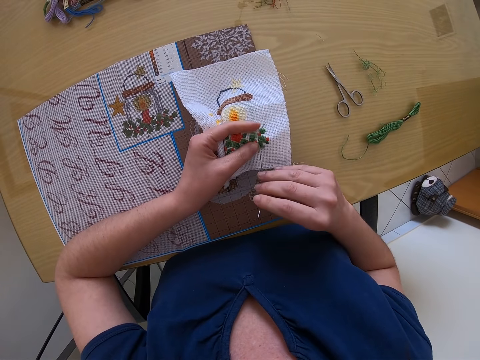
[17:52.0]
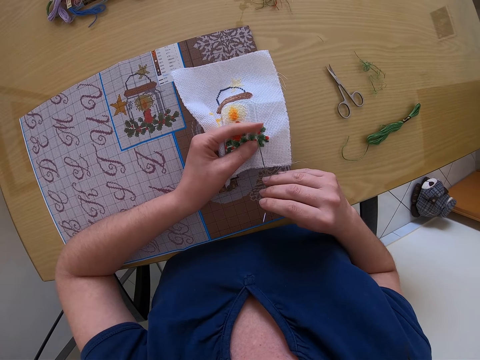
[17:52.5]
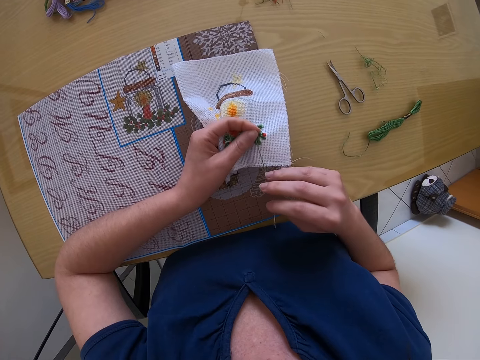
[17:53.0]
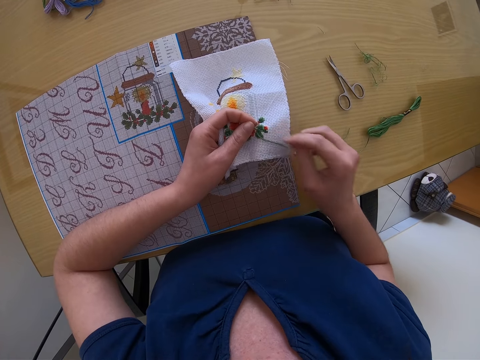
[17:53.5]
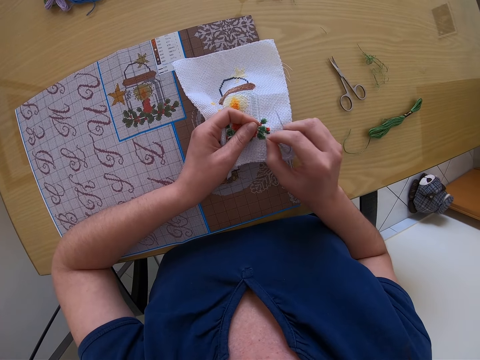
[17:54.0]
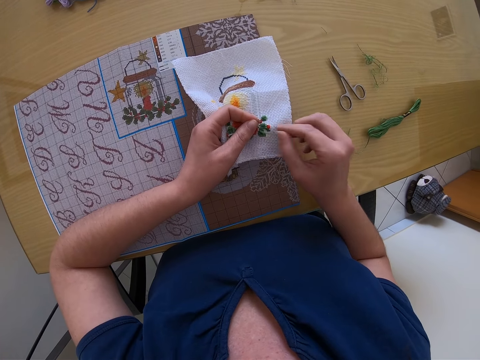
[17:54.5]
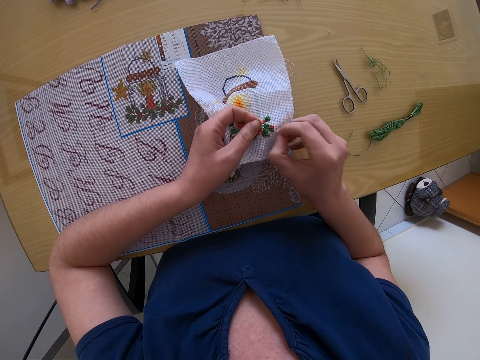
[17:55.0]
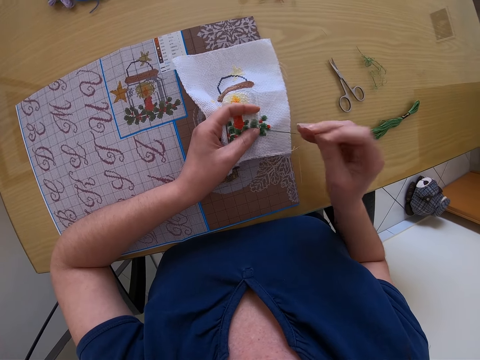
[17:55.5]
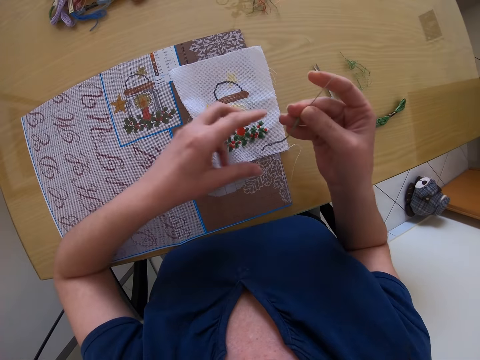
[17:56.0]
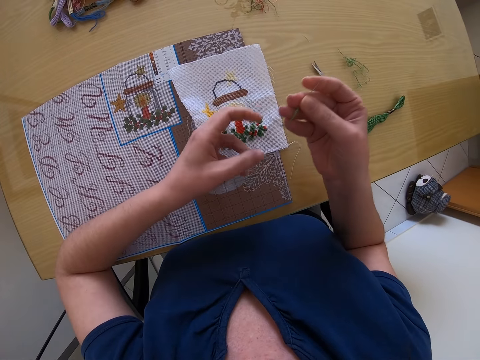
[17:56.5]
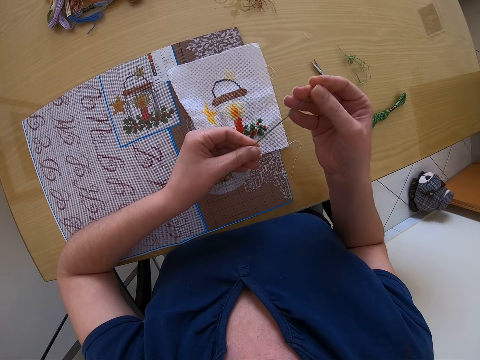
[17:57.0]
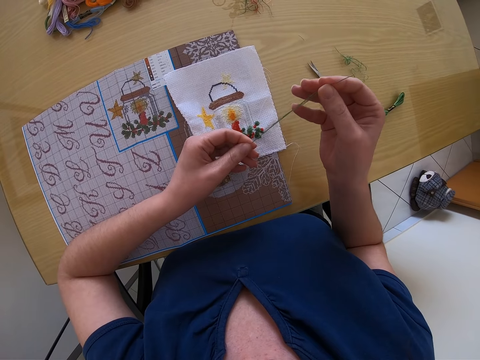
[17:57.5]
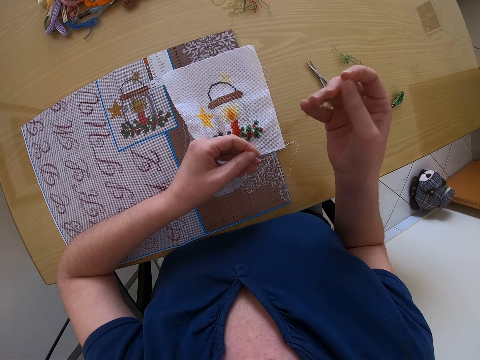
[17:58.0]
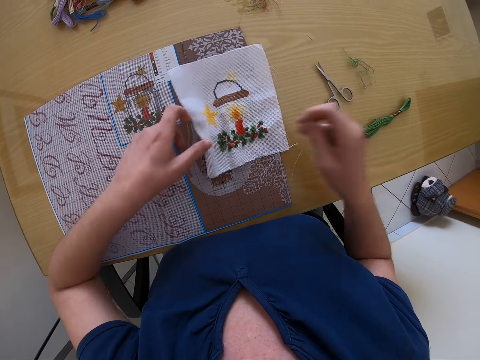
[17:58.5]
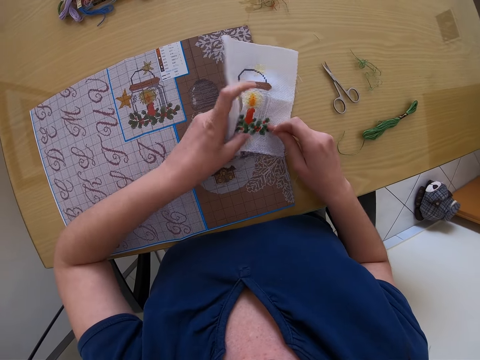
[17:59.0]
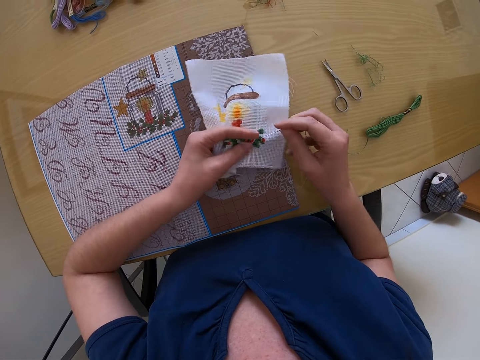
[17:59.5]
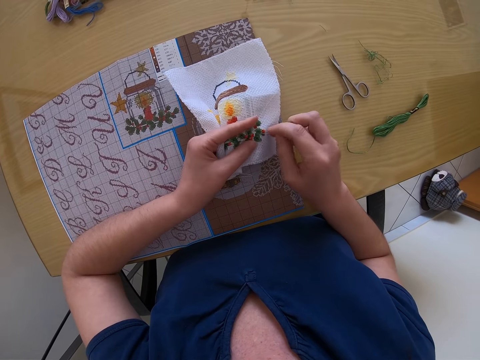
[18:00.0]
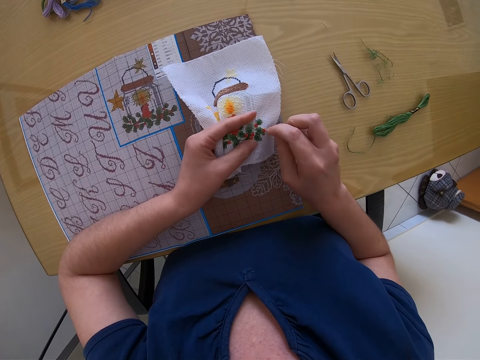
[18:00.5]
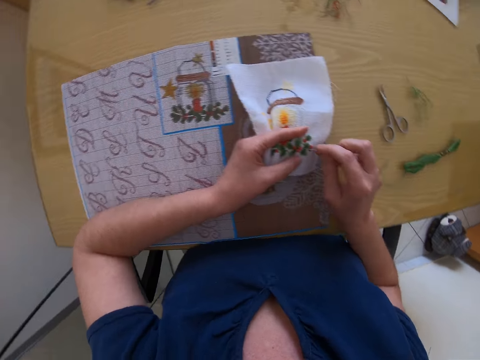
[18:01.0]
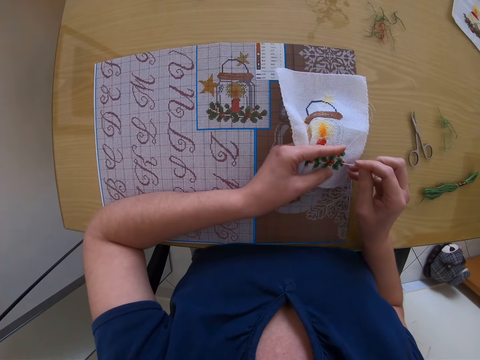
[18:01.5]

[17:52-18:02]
The camera wearer pulls the thread from the piece of cloth with her right hand. She picks up the piece of cloth from the table with her left hand.

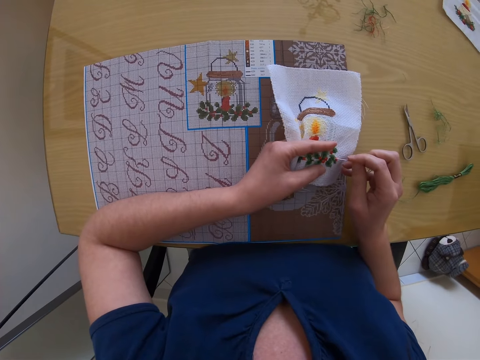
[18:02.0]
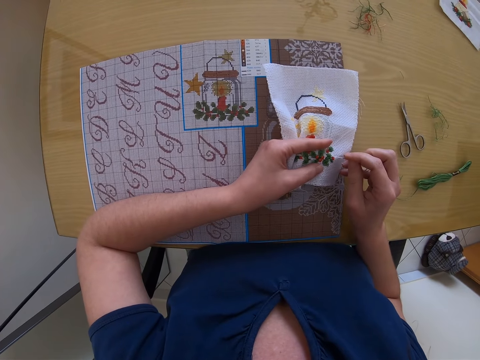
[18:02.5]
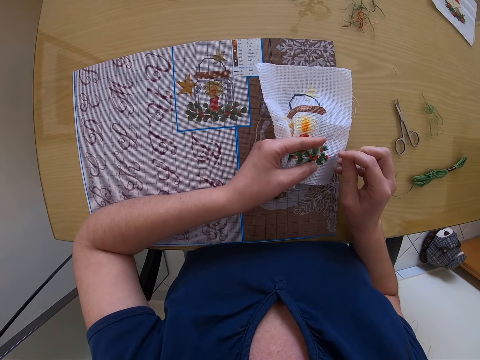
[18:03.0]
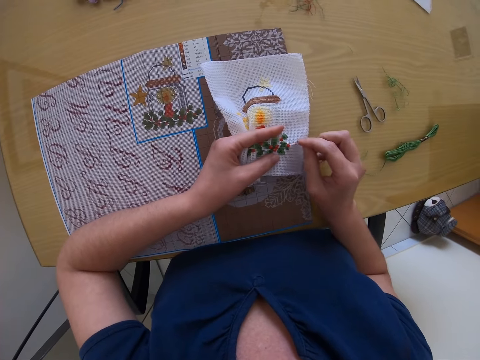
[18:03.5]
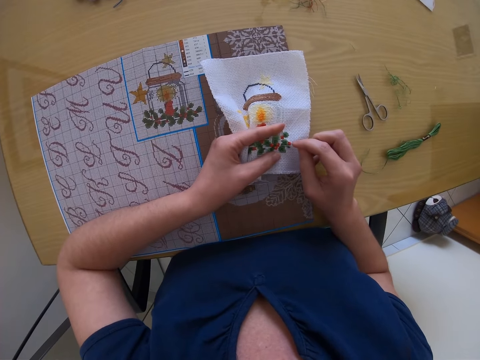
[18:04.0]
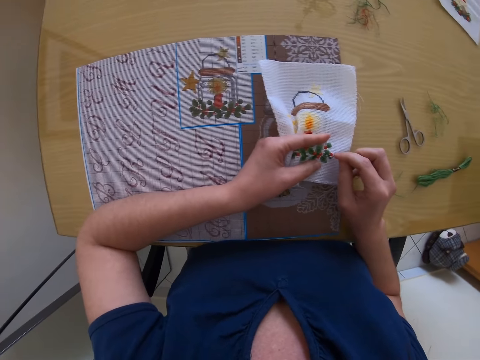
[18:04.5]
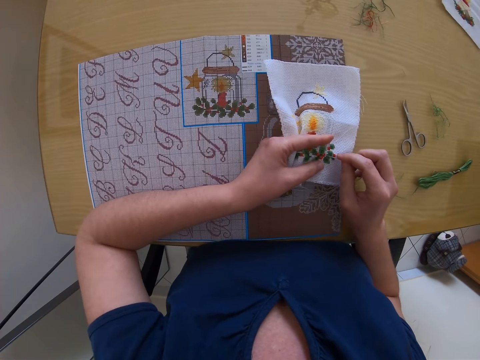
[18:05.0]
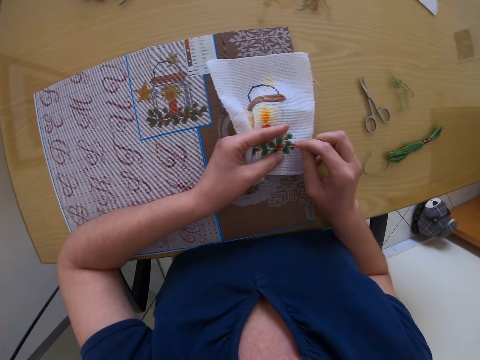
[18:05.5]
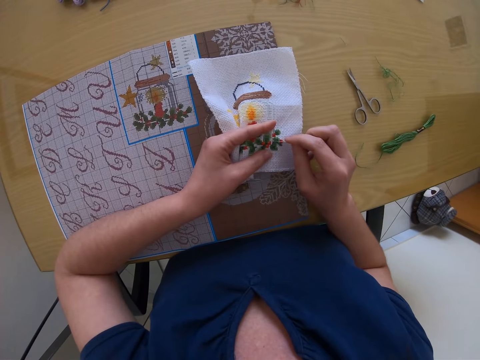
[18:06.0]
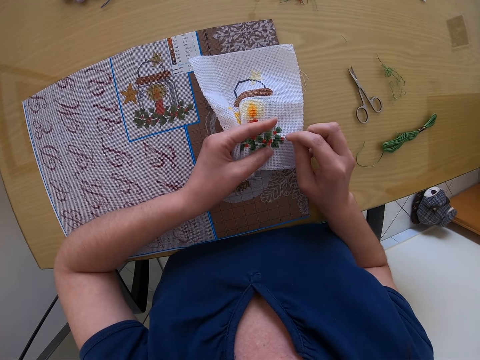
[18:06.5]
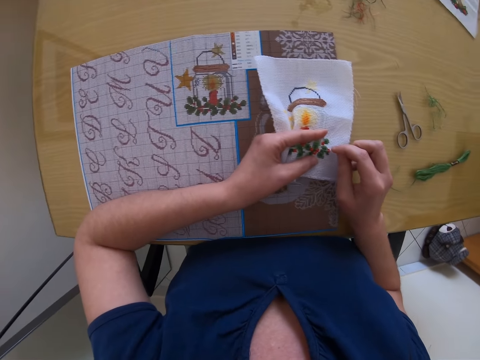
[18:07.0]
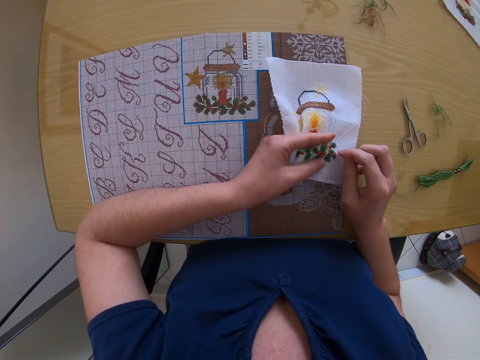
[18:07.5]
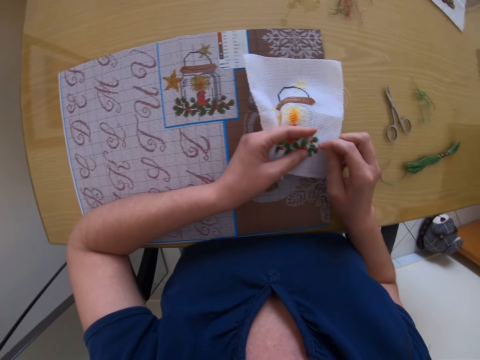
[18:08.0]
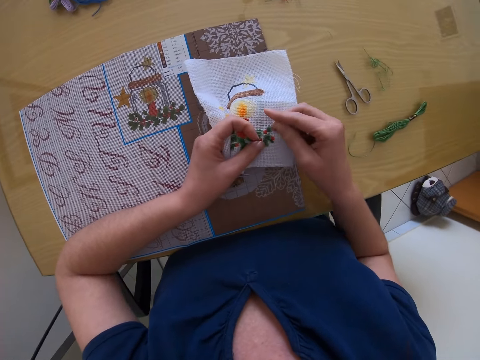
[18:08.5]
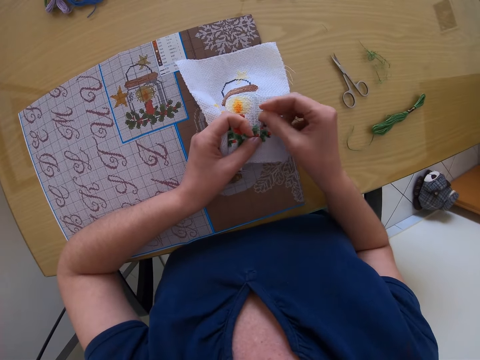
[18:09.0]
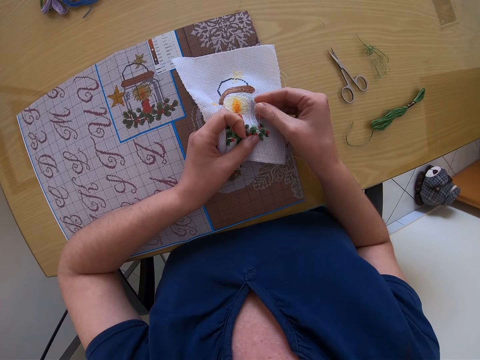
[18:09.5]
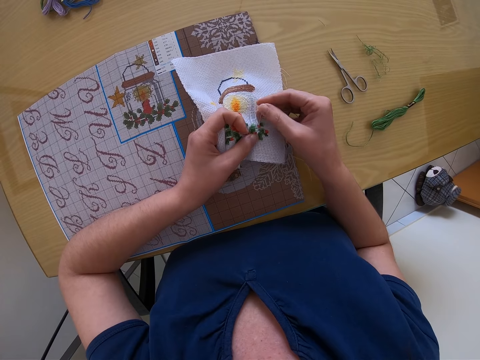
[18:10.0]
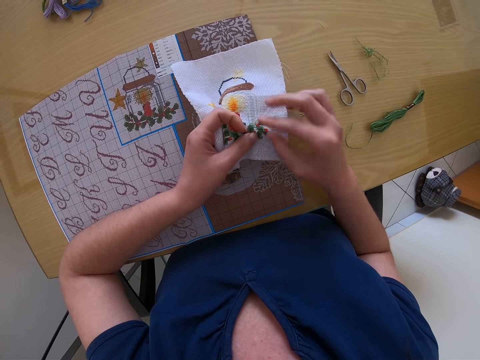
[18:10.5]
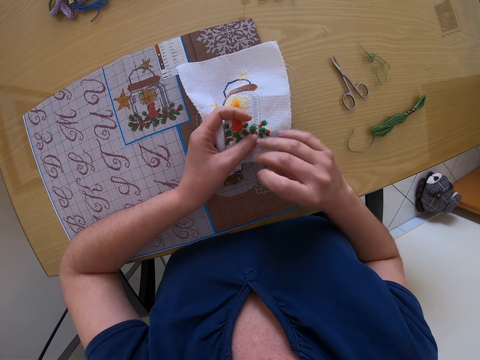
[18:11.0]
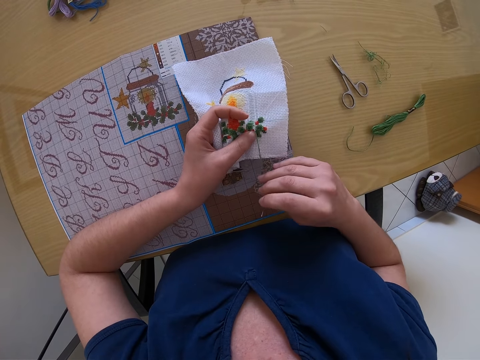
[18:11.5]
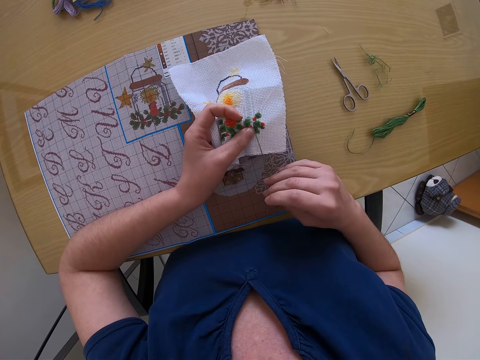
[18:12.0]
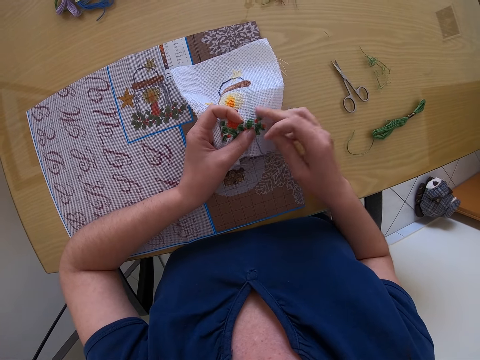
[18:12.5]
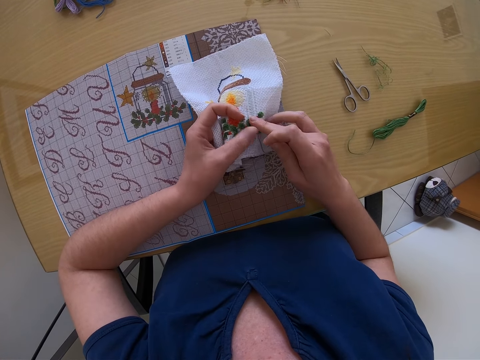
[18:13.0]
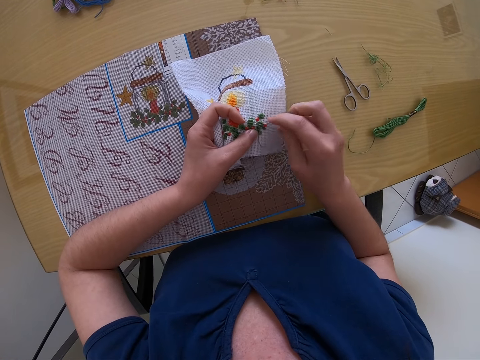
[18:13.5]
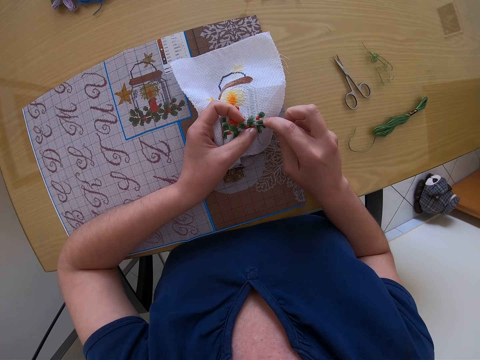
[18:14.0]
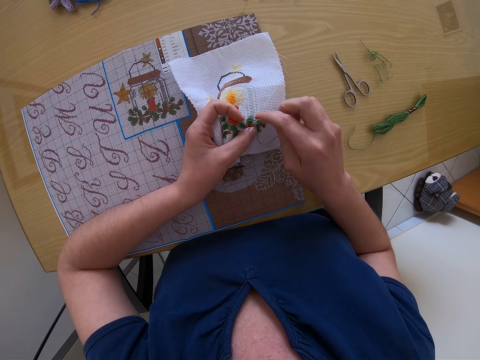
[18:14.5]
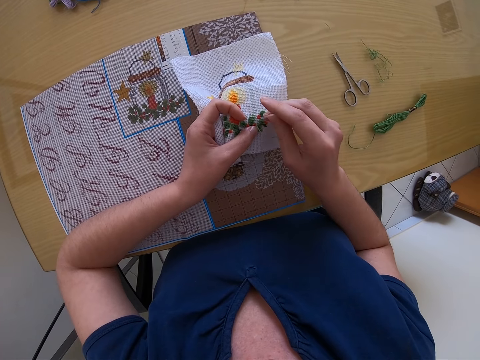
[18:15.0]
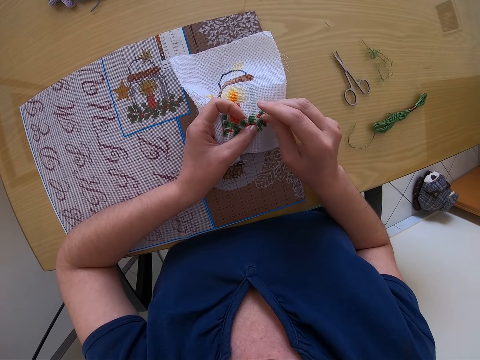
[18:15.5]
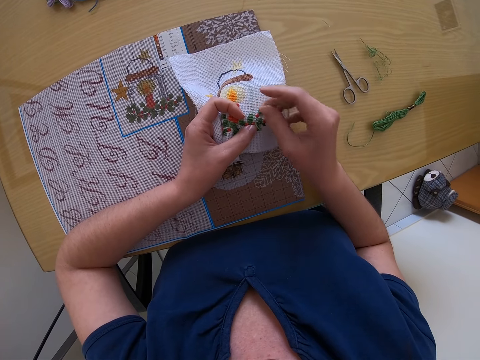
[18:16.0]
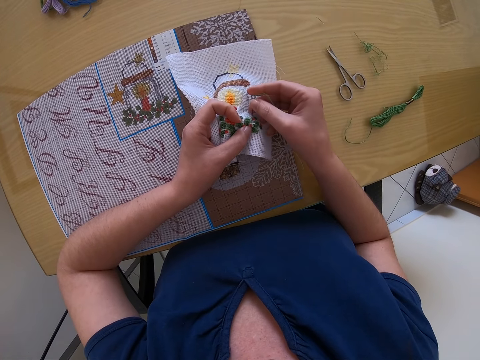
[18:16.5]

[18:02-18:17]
The camera wearer points at the mat with the needle. She stitches on the piece of cloth in her left hand with the needle and thread in her right hand. She stitches.

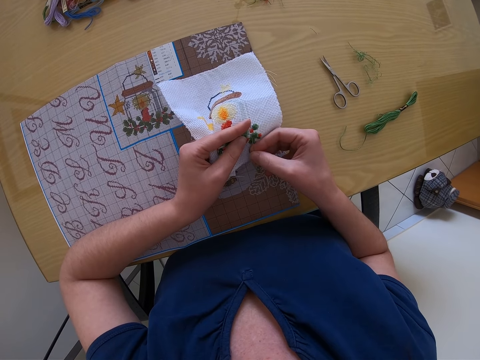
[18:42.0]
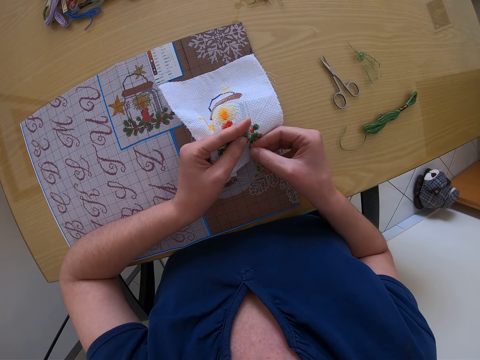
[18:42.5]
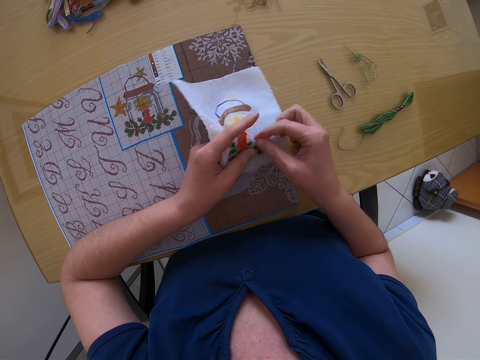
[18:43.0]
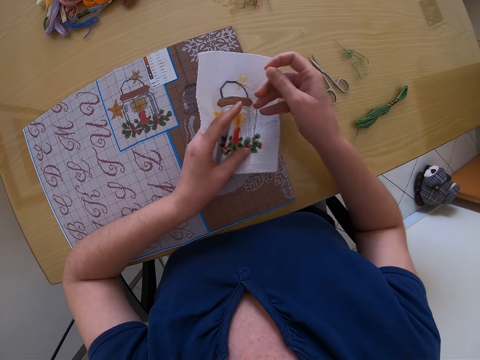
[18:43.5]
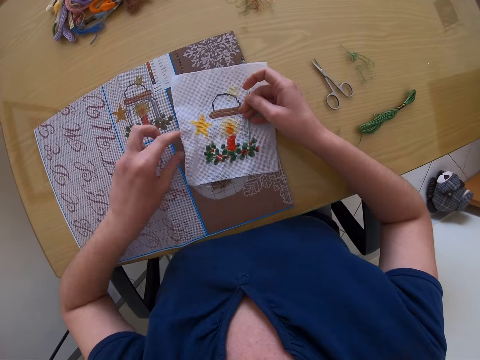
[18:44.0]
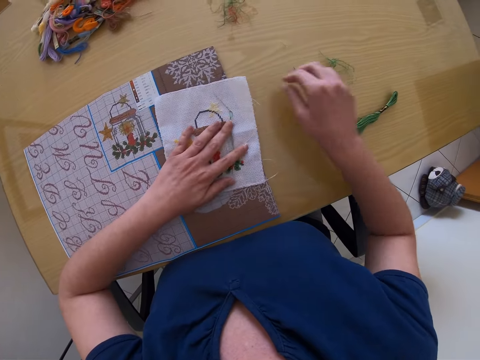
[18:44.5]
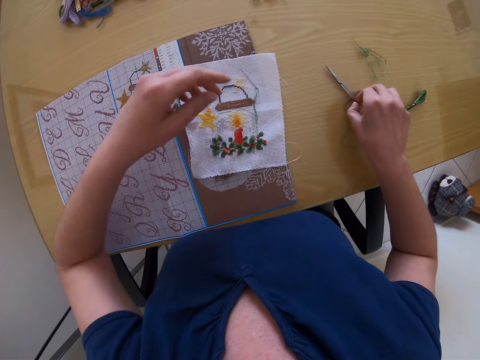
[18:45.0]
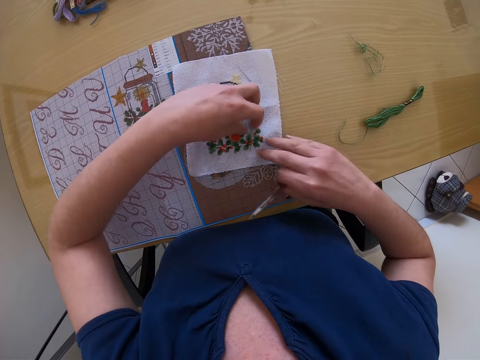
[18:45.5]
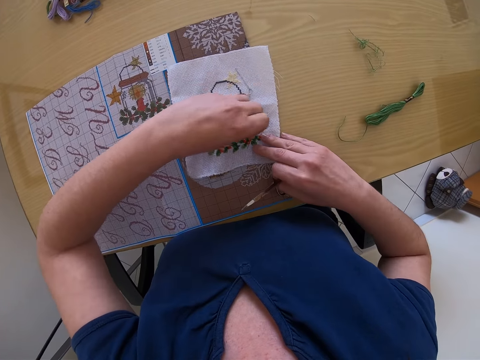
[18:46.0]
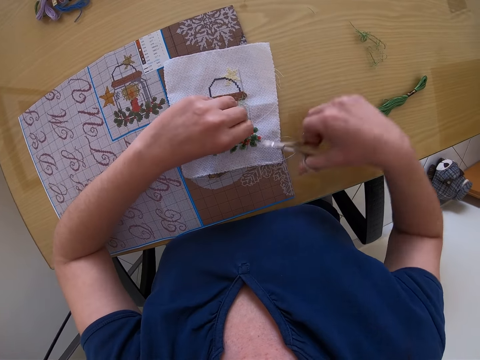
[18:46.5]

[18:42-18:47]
The camera wearer drops the canvas on a table with both hands. She places her left hand on the canvas. She drops the needle in her right hand on the canvas with her right hand. She picks up a pair of scissors from the table with her right hand. She picks up a thread of the needle from the canvas with her left hand. She places her right hand on the canvas on the table. She holds the thread.
